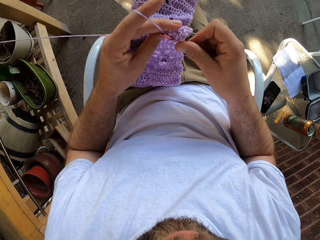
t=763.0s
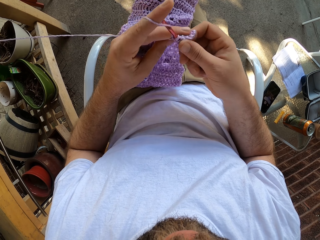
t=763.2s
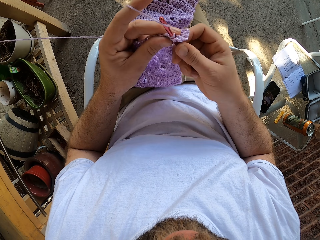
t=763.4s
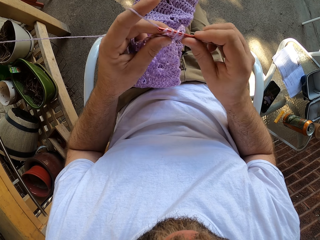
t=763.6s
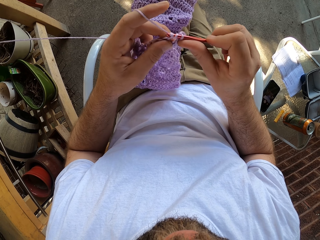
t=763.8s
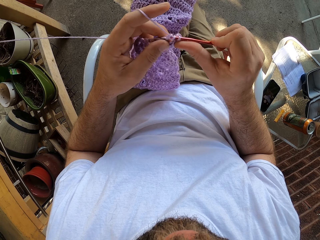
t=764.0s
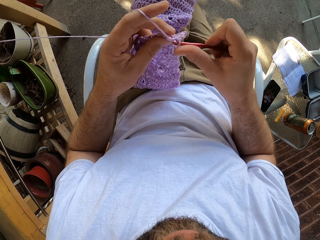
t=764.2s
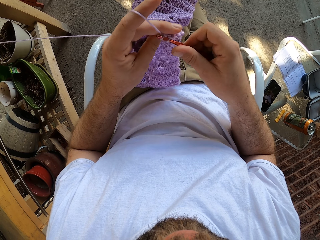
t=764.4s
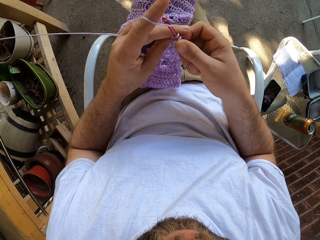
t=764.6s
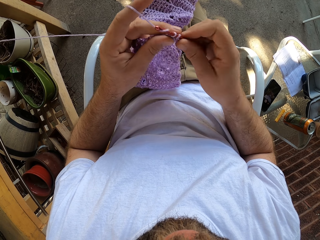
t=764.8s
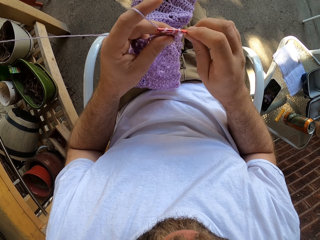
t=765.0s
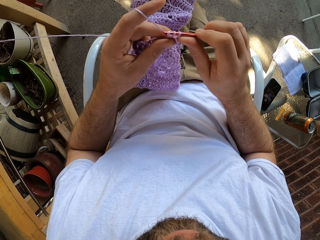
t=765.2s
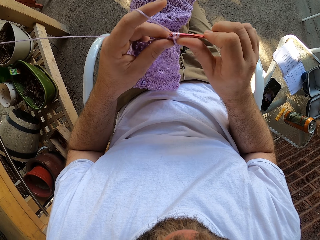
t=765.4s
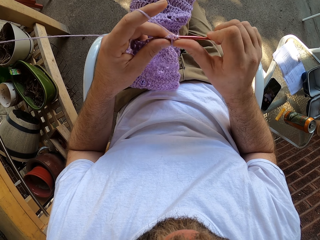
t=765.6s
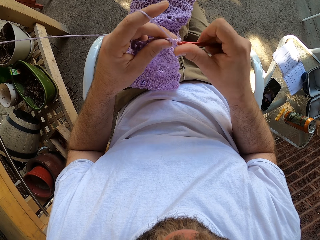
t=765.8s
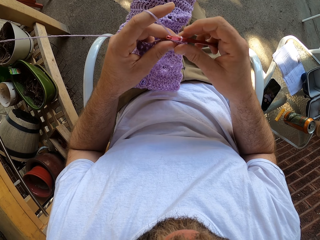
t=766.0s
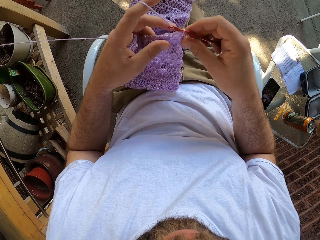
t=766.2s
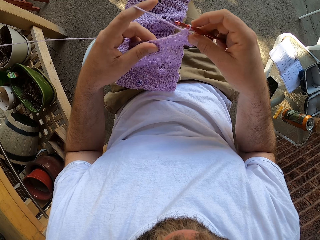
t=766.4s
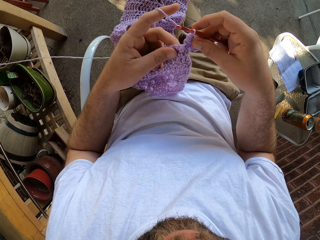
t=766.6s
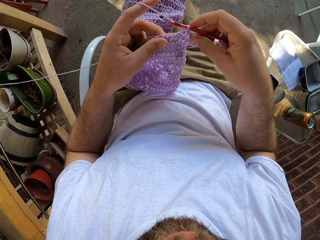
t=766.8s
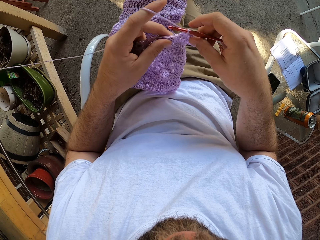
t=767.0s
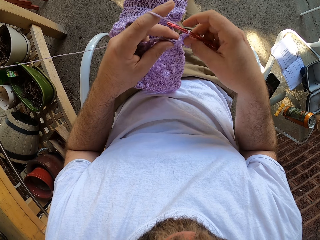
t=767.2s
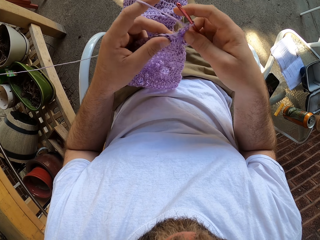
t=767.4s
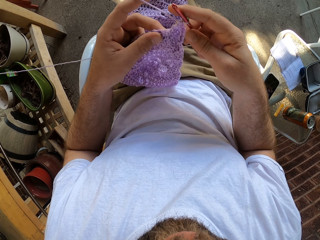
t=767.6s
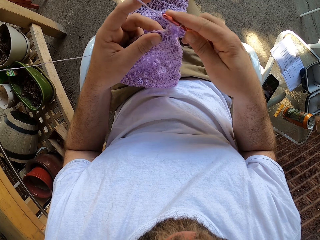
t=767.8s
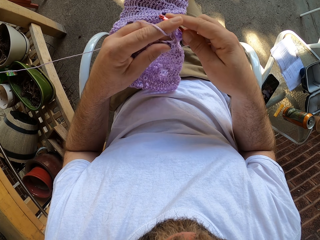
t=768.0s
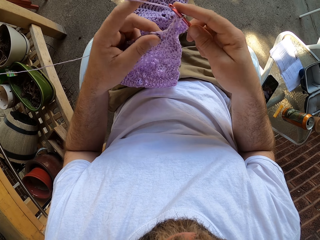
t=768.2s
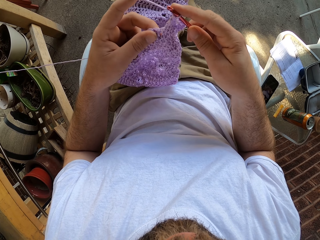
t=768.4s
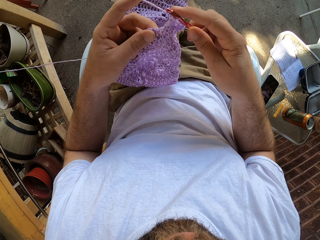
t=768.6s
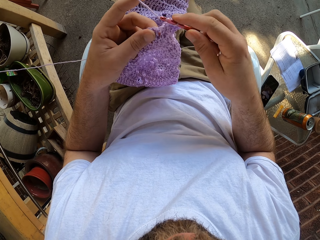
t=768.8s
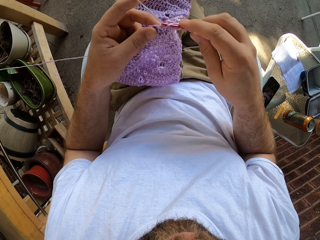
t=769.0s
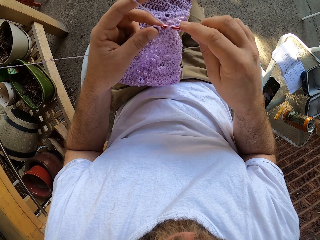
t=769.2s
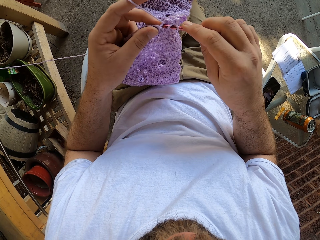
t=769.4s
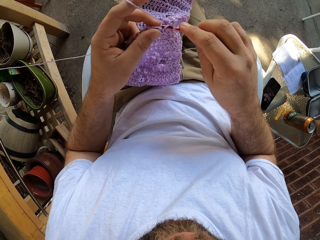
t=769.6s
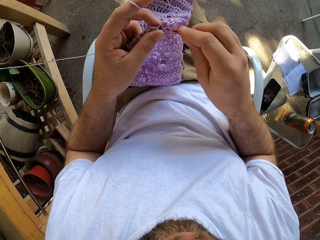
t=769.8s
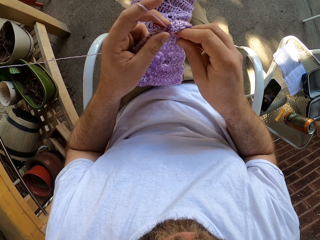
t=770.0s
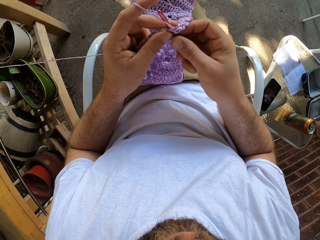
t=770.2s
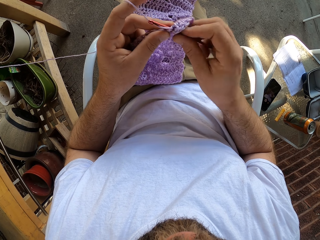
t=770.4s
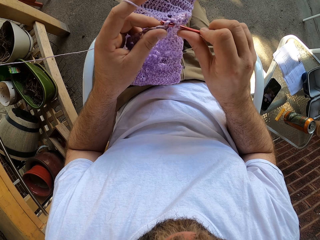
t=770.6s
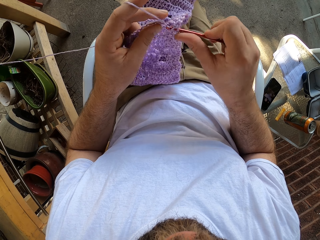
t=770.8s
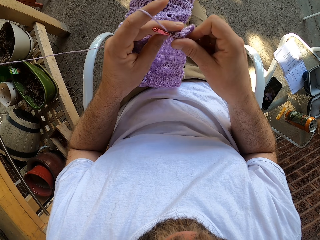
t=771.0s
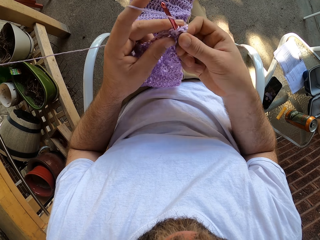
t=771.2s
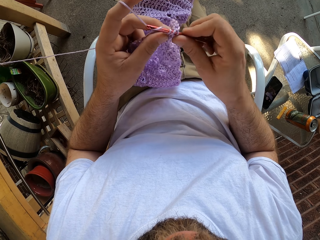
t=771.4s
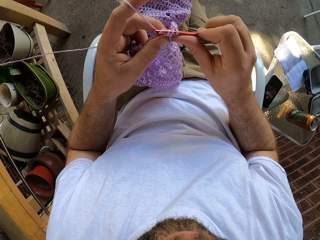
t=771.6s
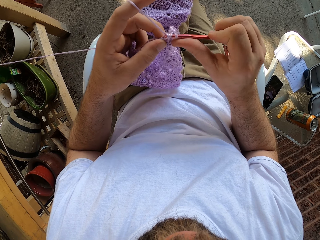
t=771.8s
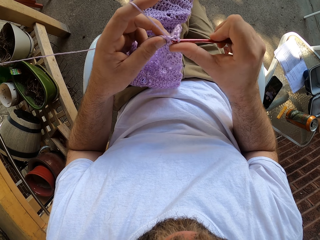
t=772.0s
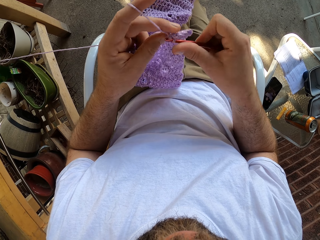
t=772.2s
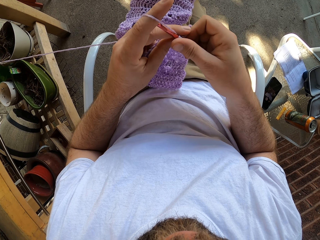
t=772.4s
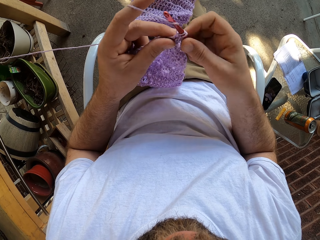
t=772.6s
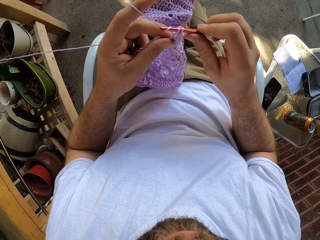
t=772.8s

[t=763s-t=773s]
The camera wearer adjusts the fabric. They knit the fabric.

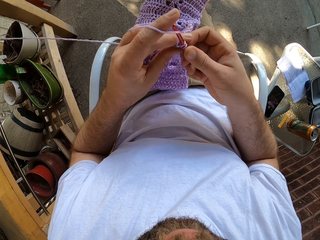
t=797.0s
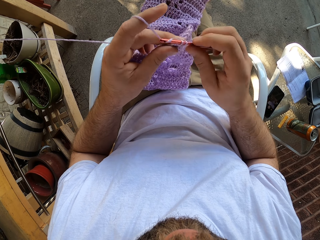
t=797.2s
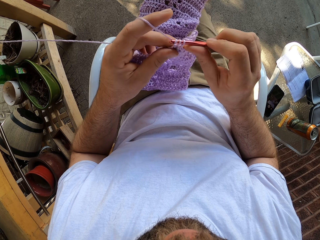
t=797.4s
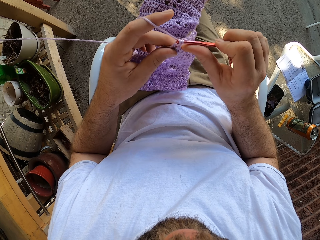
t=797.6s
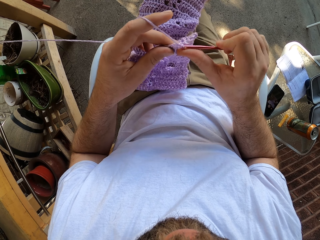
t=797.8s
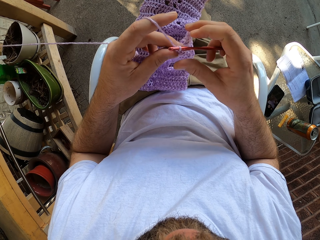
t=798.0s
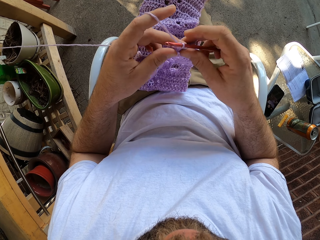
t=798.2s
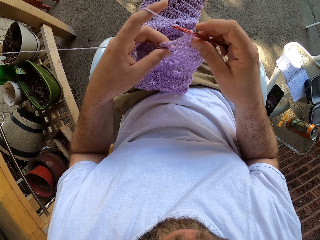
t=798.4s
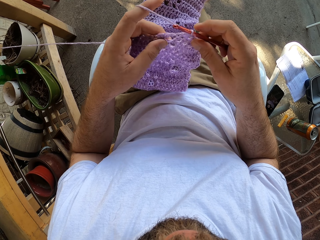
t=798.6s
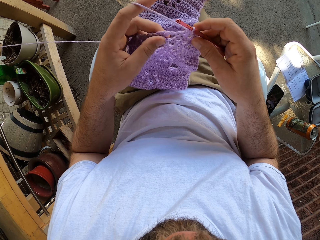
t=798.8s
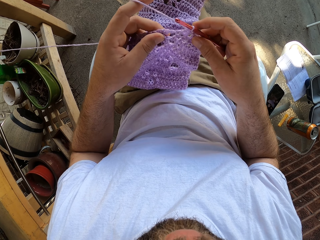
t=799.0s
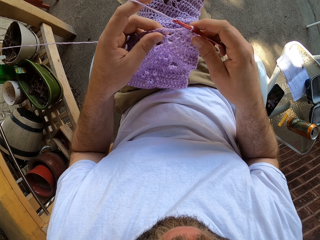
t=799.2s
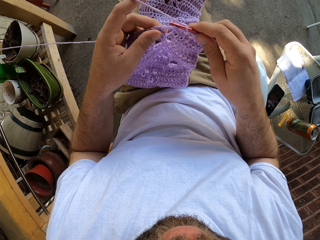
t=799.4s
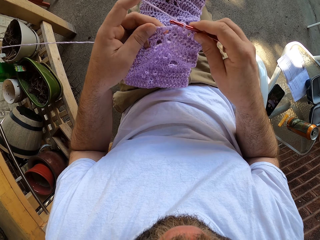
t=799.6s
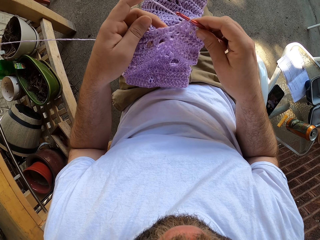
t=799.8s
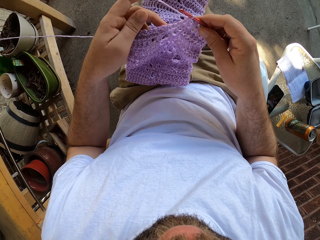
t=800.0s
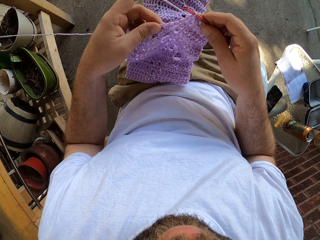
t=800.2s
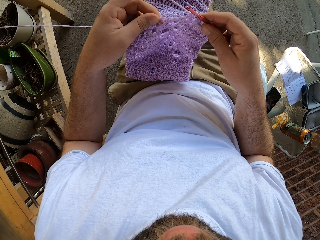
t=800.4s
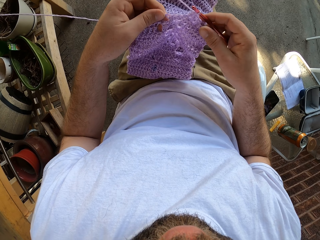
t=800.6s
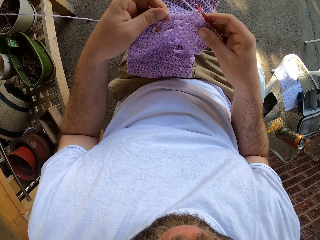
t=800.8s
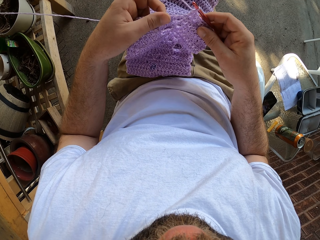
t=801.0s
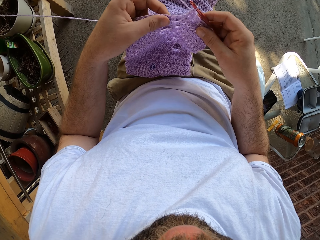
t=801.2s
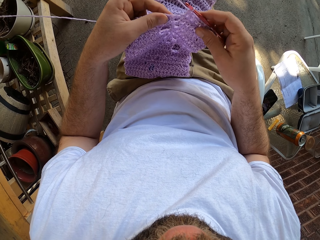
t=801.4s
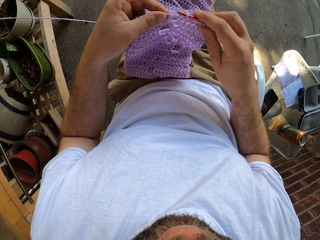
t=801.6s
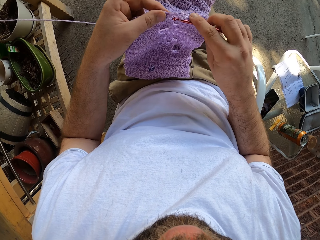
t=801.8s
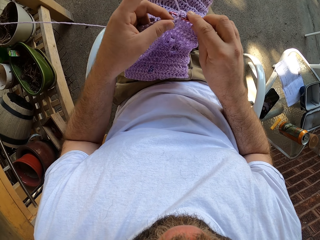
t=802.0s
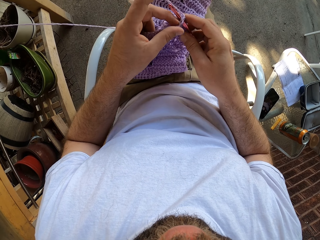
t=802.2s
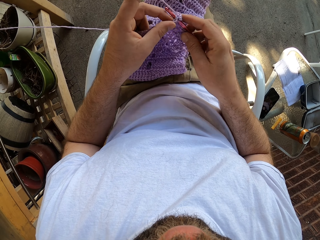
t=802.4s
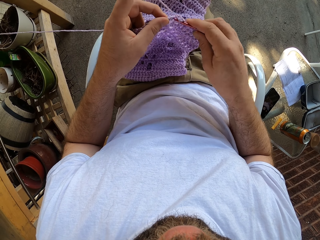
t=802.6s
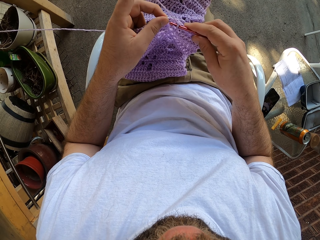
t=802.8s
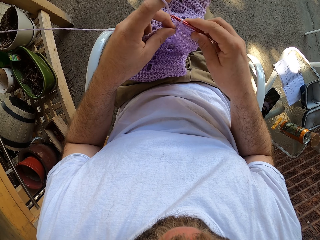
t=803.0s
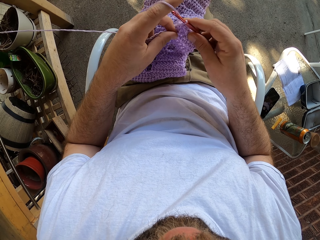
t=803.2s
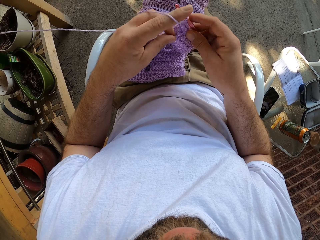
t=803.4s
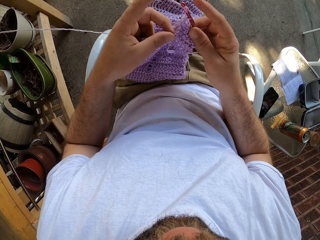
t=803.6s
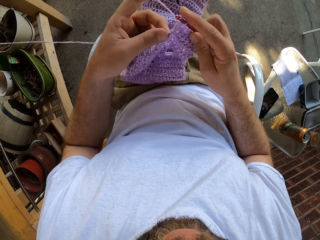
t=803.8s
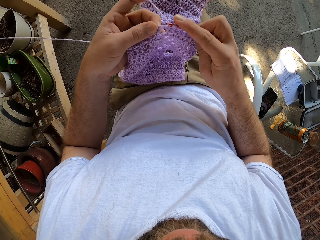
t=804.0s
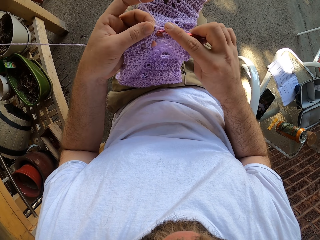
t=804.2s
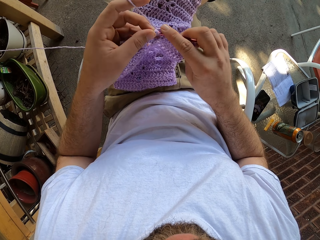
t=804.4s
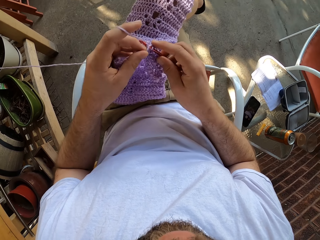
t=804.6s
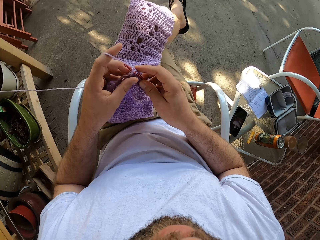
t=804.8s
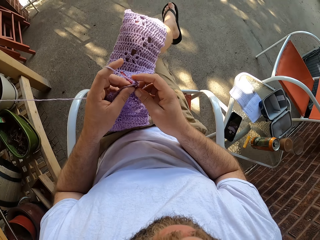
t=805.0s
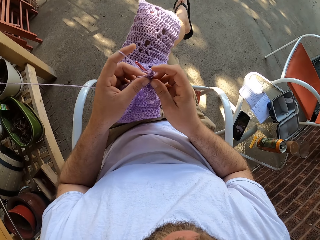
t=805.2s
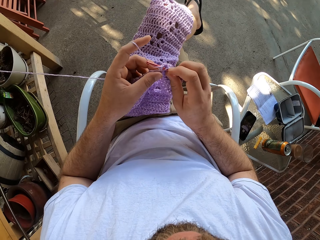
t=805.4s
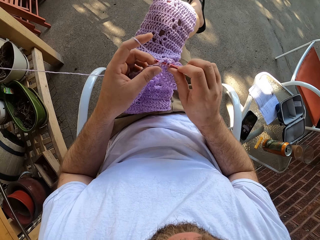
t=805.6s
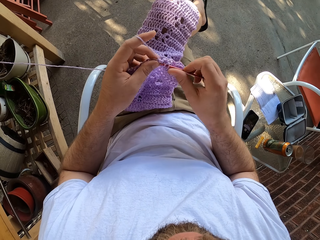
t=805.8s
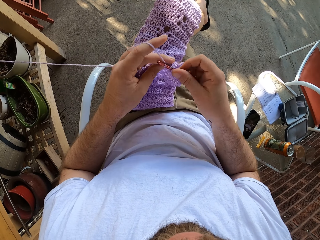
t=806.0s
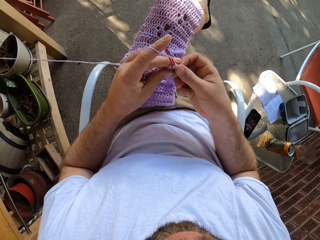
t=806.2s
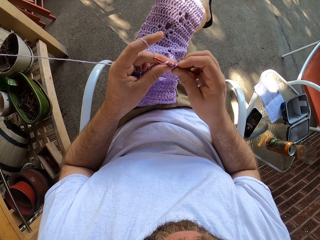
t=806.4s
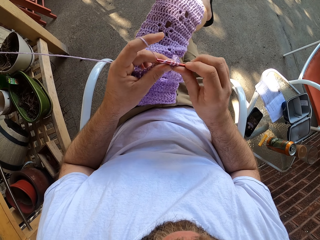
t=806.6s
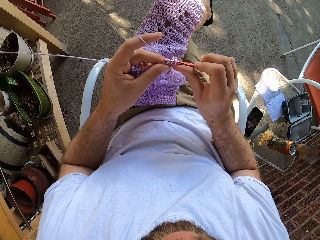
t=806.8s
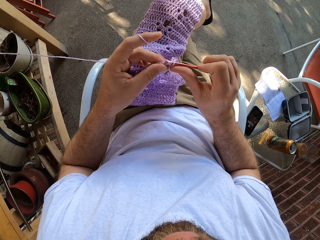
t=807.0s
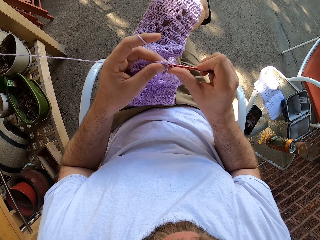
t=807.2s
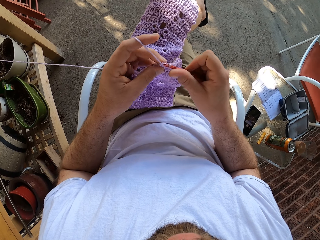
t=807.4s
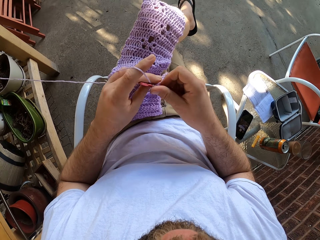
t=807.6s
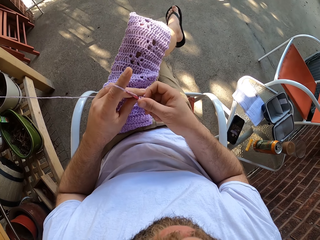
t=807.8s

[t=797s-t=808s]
The camera wearer adjusts the fabric. They knit the fabric.
